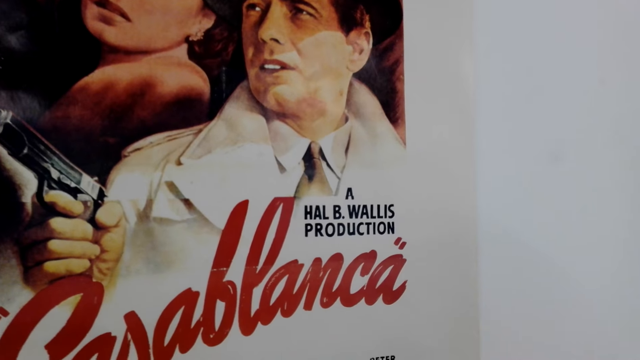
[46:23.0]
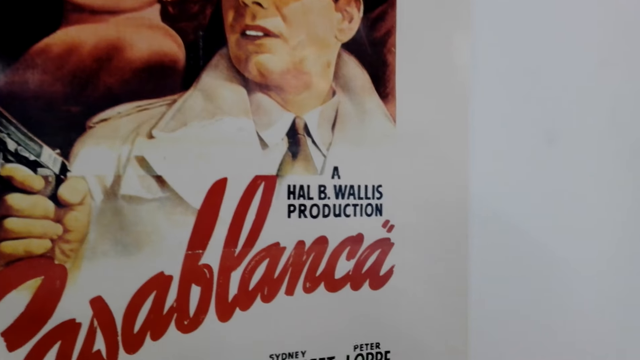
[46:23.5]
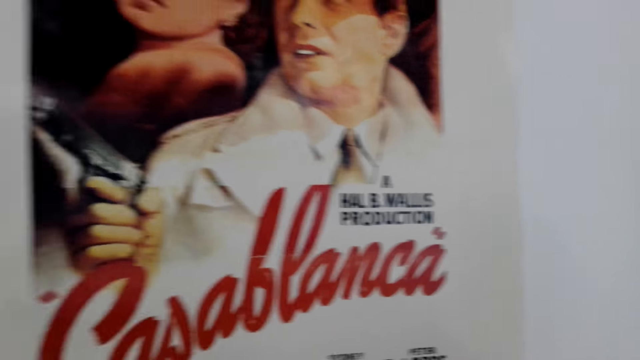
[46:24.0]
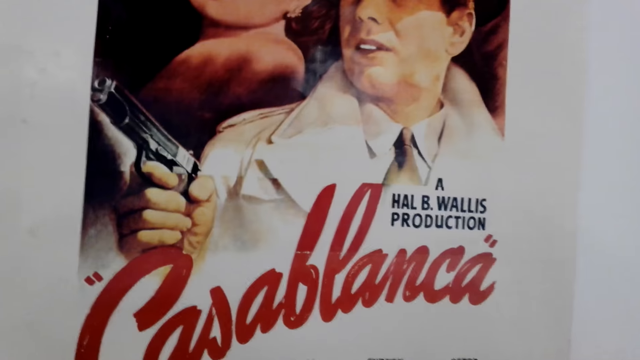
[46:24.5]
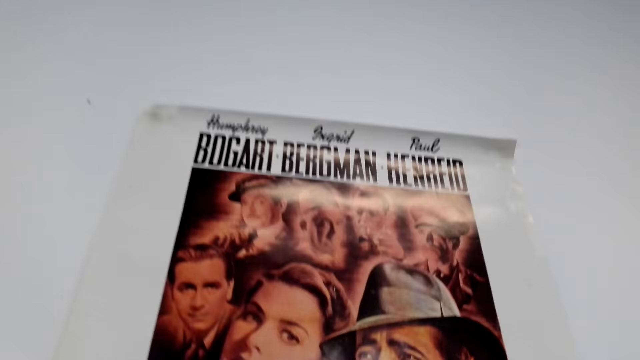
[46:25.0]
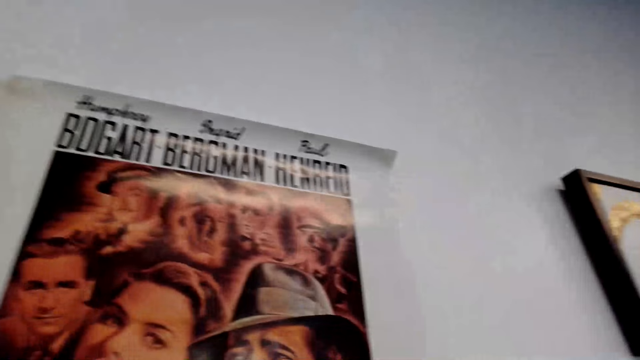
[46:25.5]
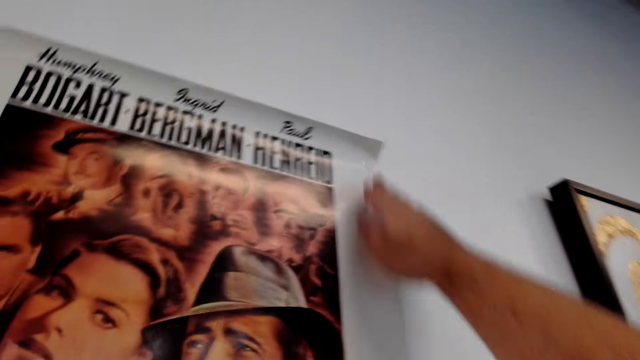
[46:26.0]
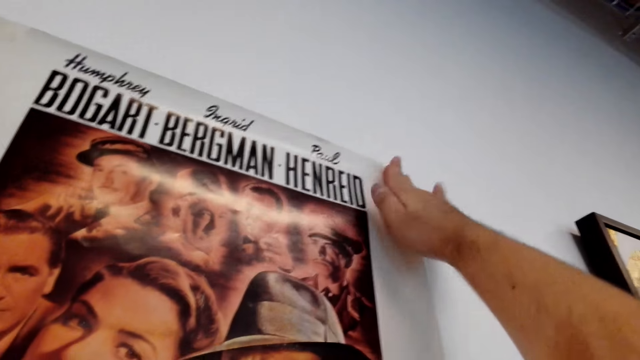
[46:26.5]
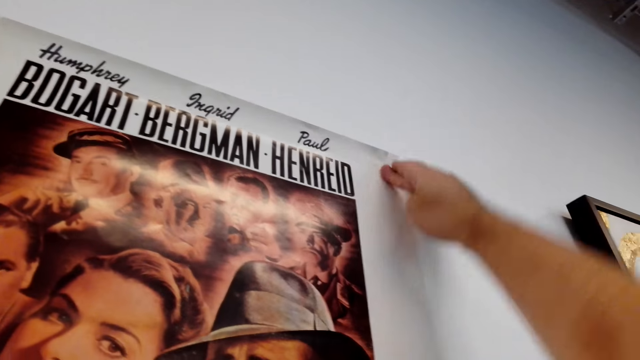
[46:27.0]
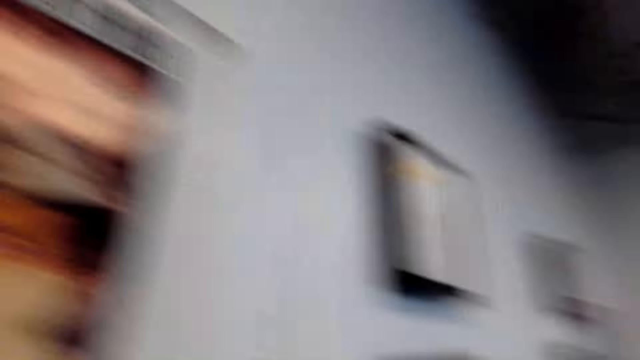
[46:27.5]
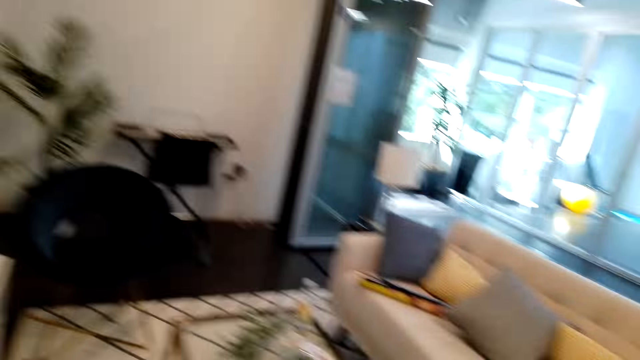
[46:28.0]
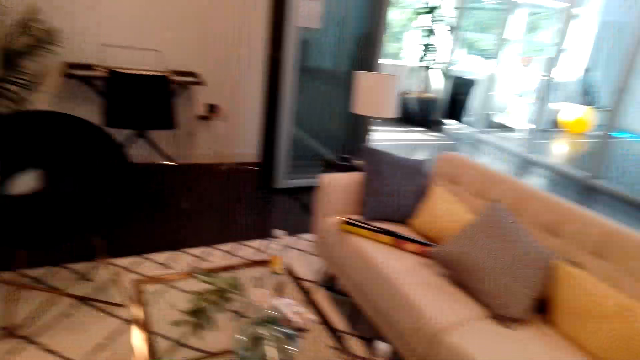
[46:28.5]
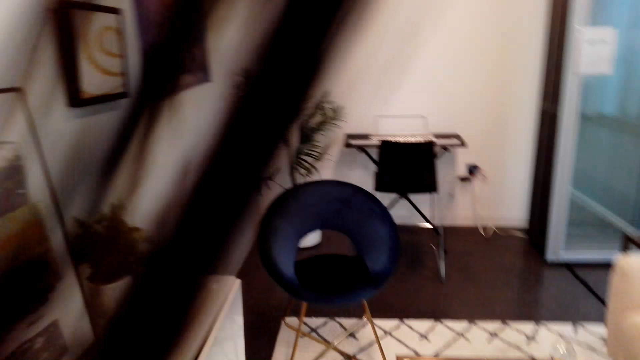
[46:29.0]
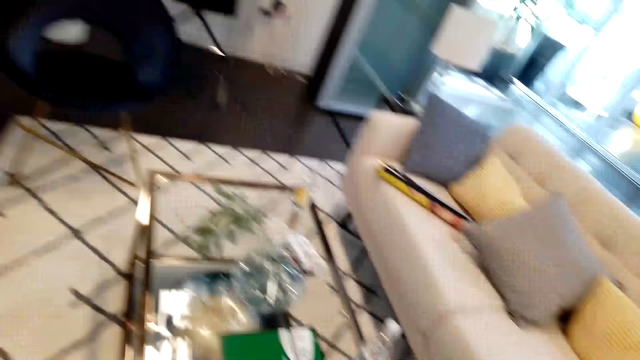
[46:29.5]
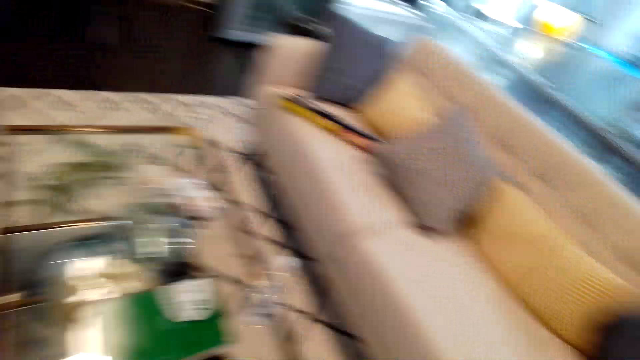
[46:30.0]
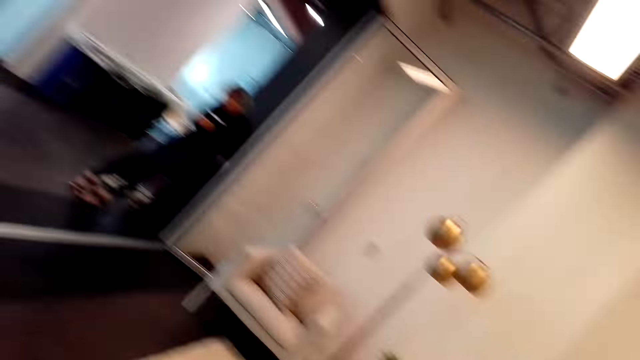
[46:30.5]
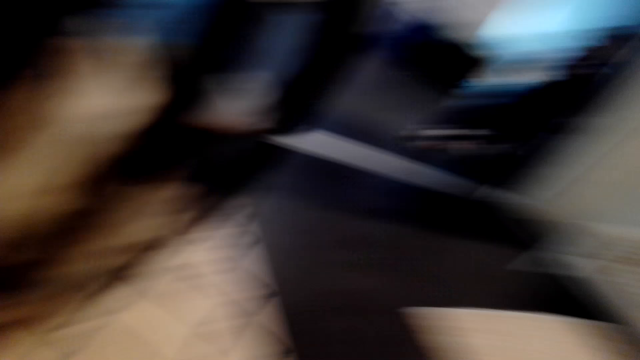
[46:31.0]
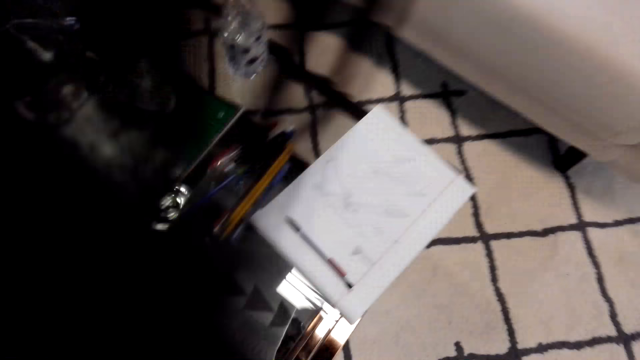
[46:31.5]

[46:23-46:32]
The camera wearer sticks canvas wallpaper on the wall. They stick the canvas wallpaper on the wall again. They hold the picture. They walk around.

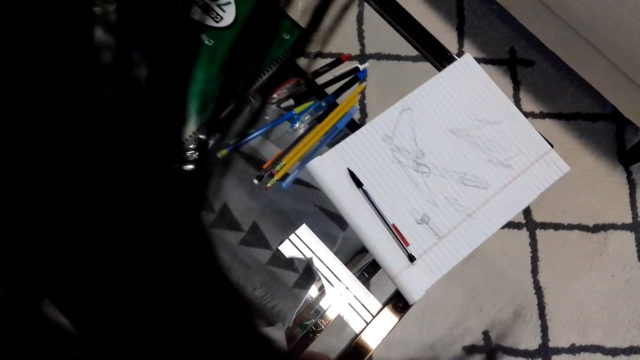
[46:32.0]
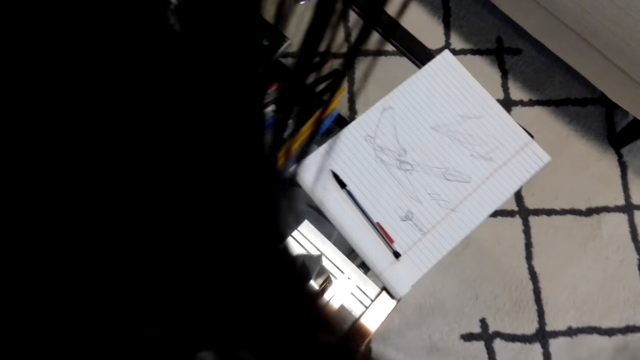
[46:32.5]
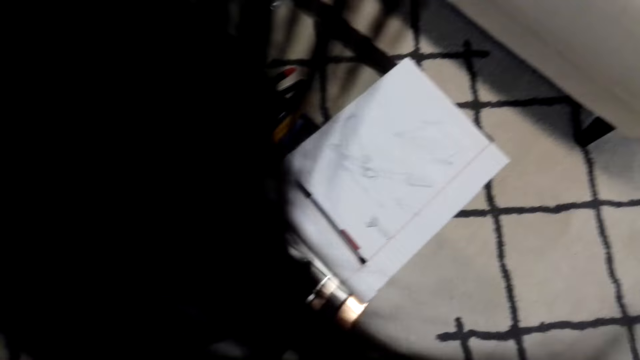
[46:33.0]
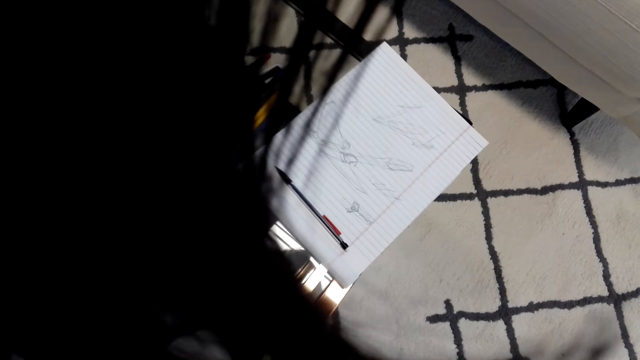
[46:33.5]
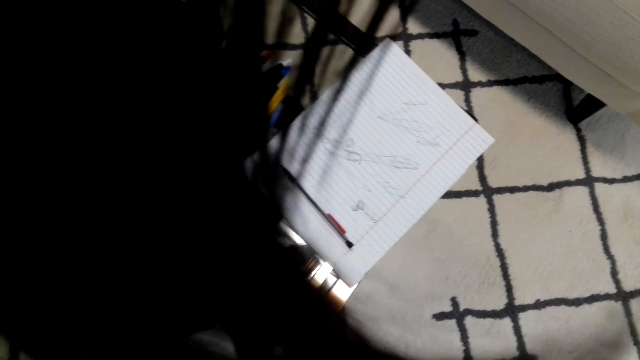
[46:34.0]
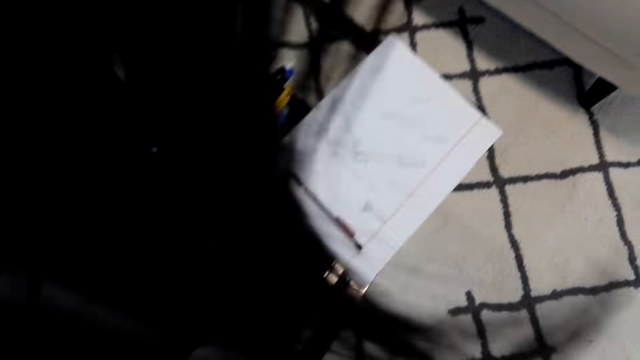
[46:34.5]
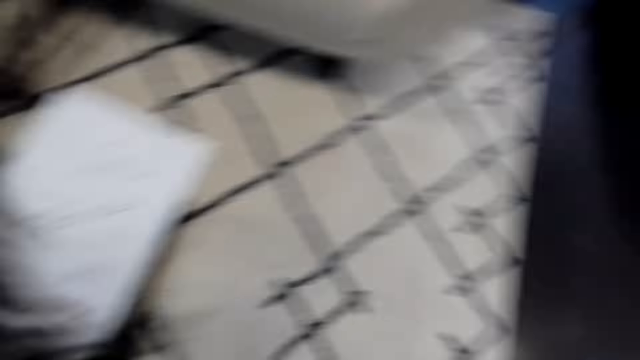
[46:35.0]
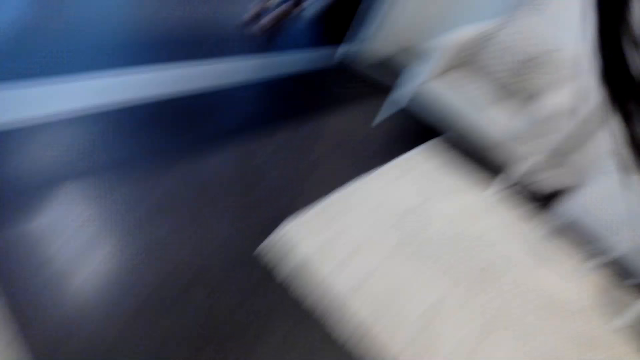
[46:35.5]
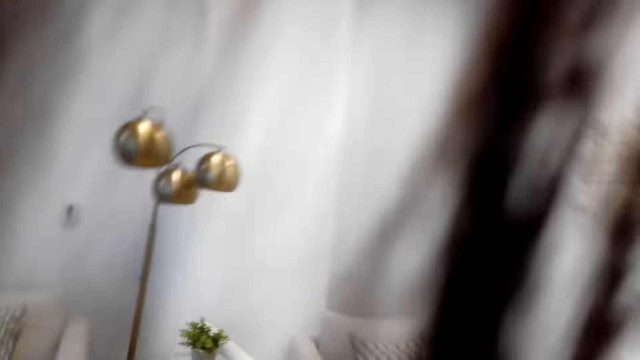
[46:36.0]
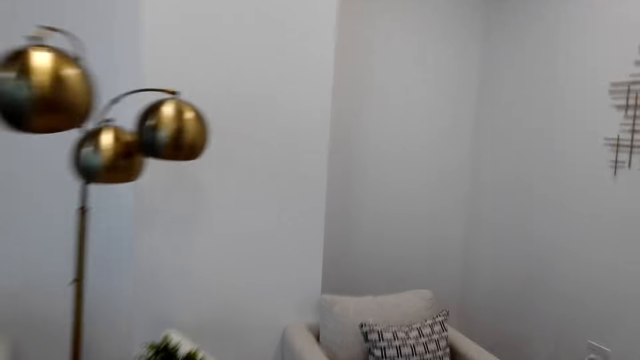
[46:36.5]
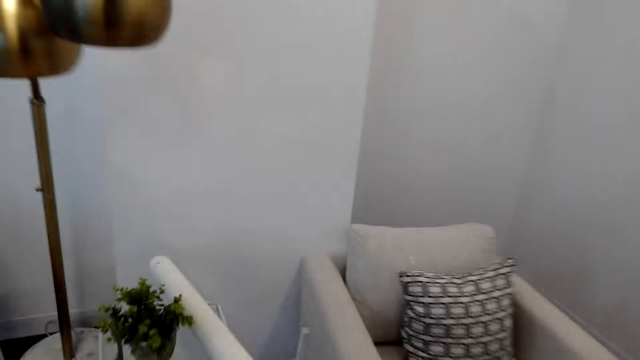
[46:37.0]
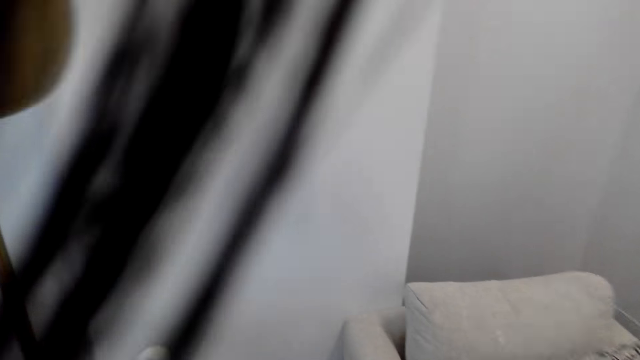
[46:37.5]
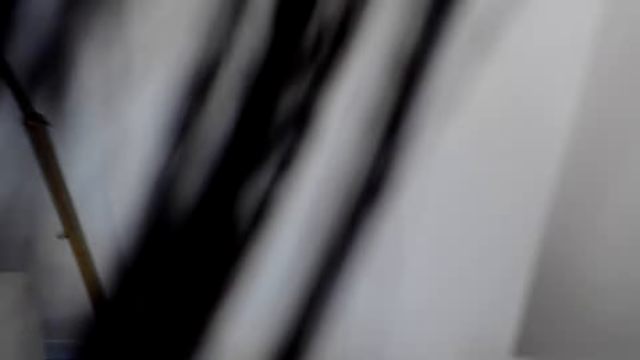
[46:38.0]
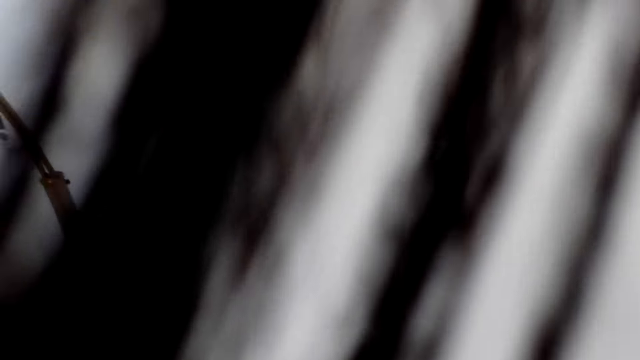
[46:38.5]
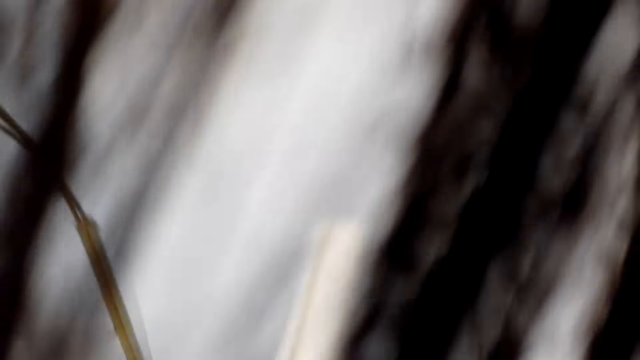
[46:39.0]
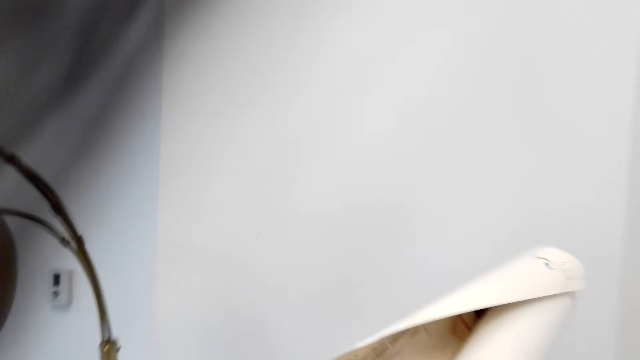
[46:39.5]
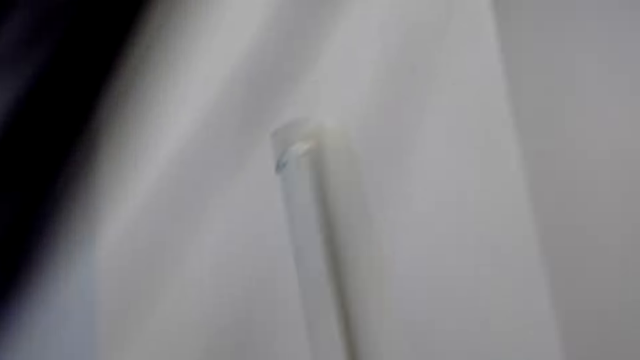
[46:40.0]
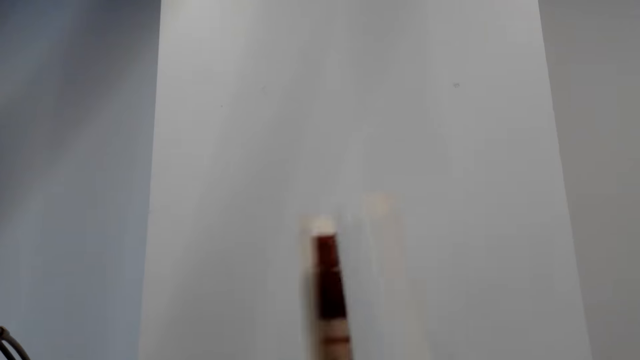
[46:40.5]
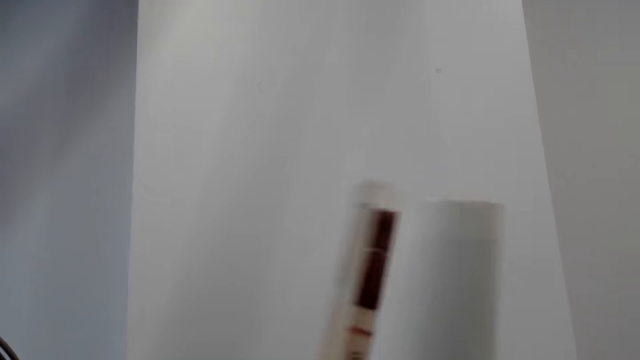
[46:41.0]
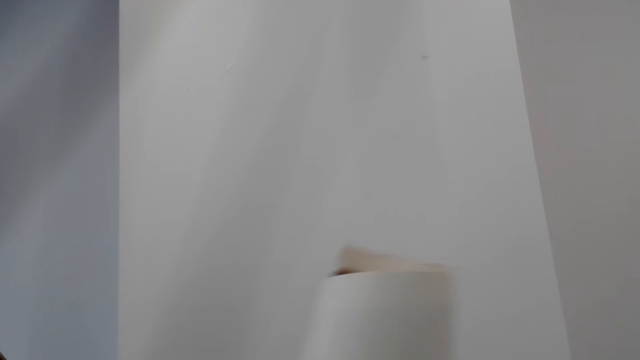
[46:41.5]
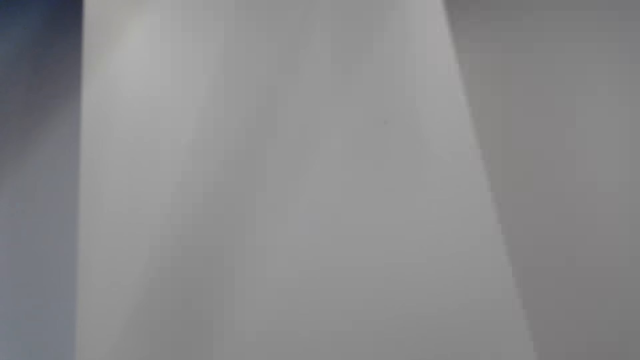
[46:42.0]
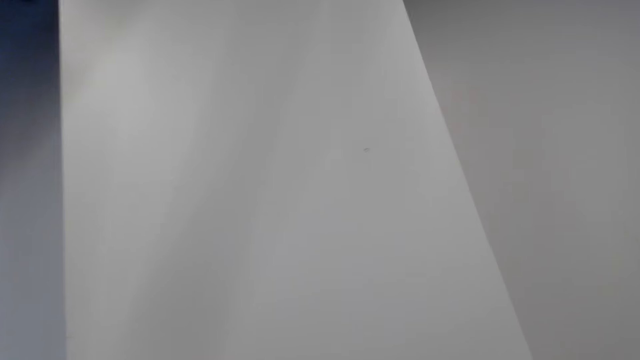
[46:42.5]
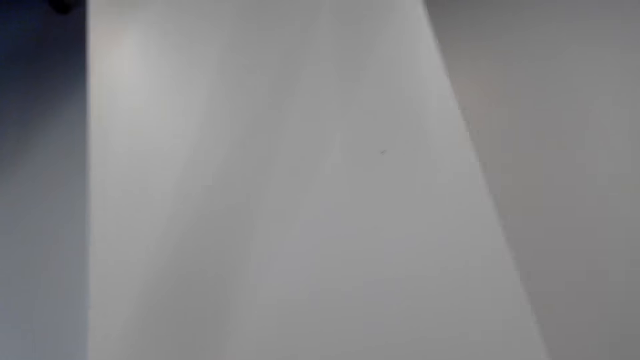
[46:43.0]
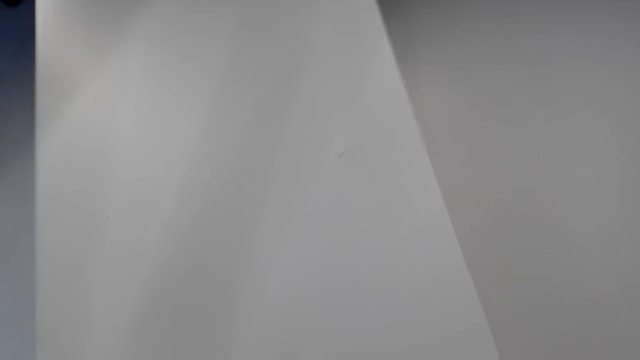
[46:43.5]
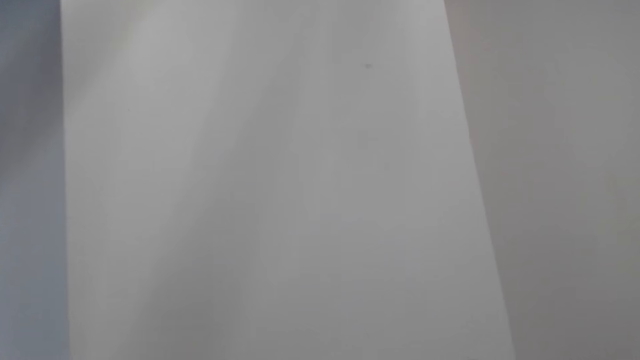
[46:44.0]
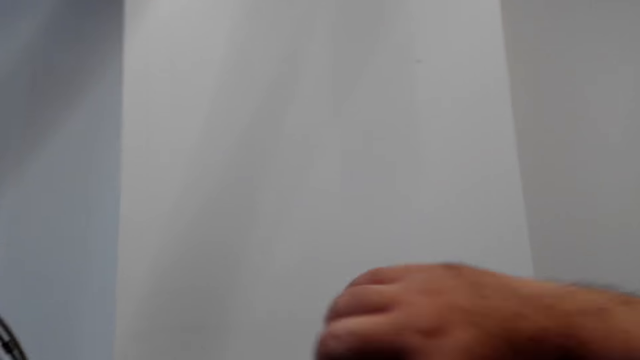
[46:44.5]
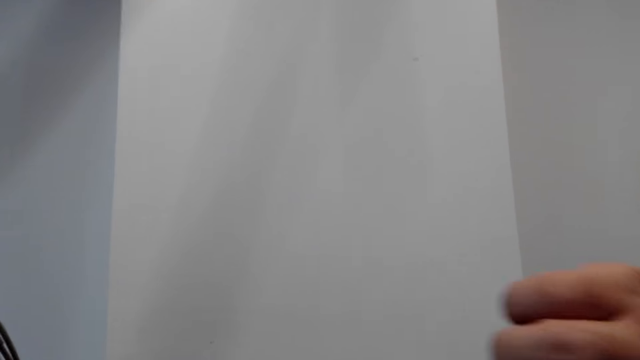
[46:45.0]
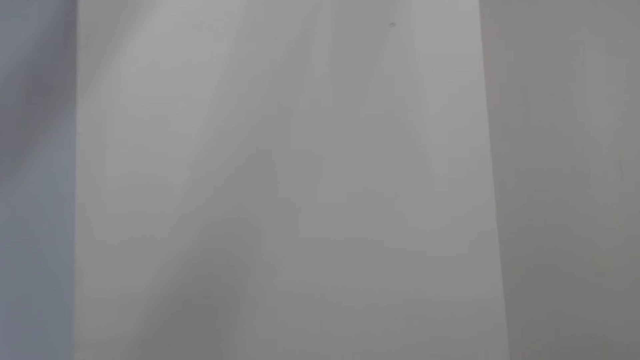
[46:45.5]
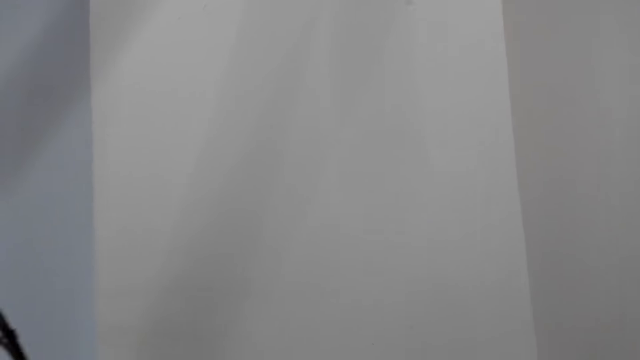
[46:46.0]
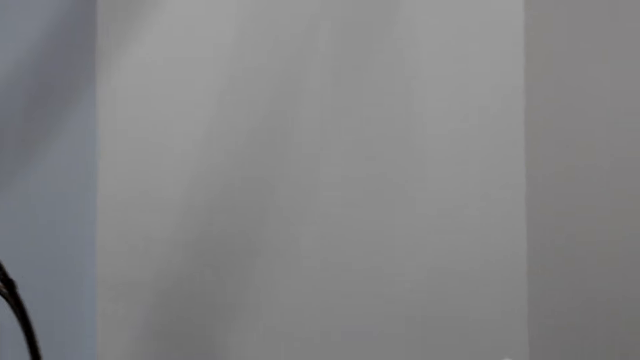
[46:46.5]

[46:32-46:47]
The camera wearer picks up something. They walk around. They look at the lights. They hold canvas wallpaper. They look at the wall.
